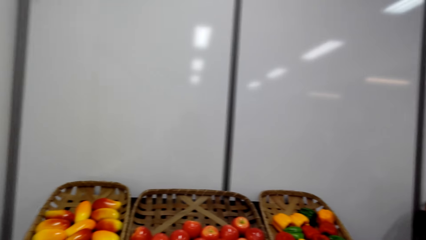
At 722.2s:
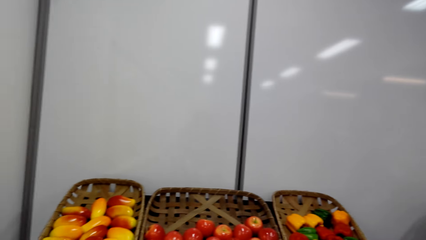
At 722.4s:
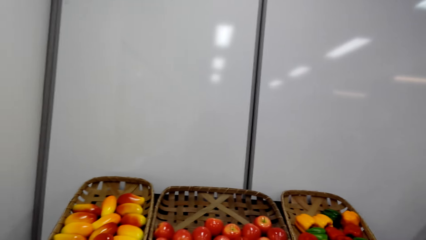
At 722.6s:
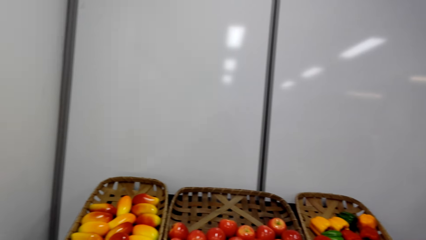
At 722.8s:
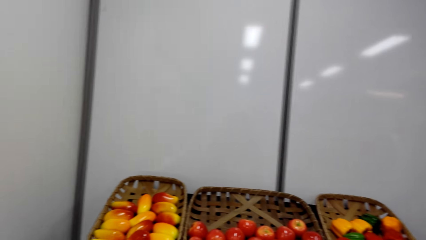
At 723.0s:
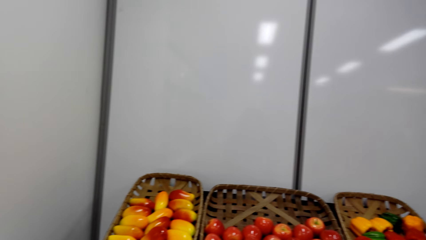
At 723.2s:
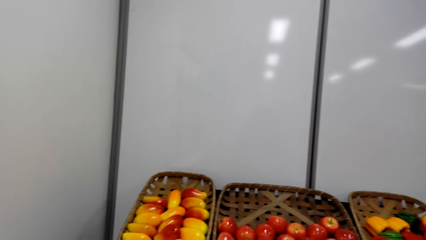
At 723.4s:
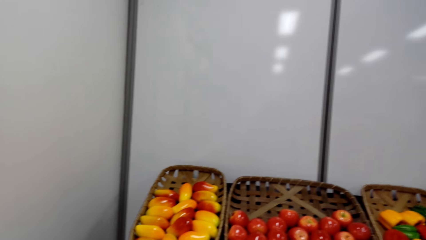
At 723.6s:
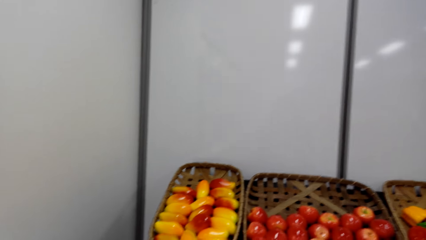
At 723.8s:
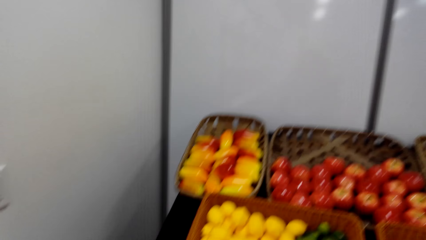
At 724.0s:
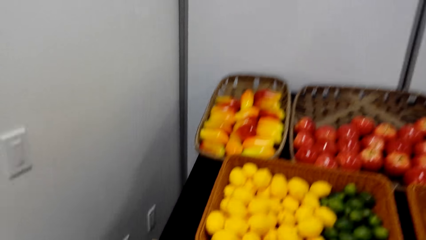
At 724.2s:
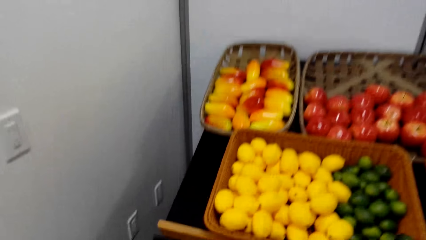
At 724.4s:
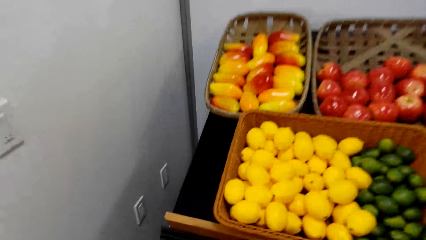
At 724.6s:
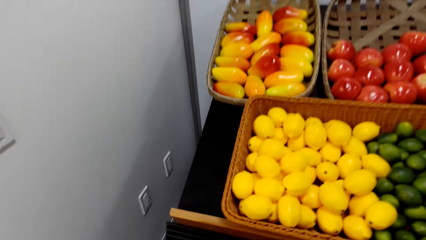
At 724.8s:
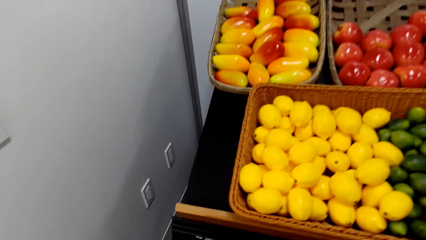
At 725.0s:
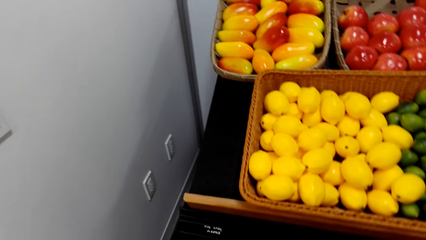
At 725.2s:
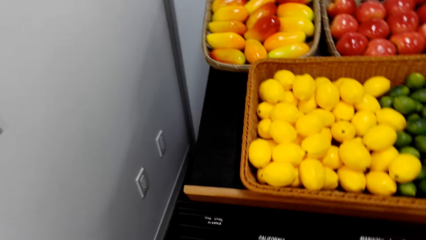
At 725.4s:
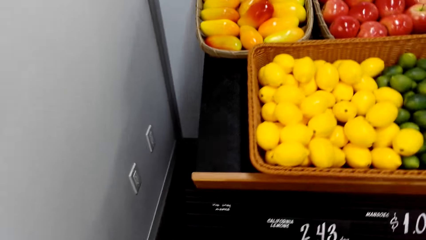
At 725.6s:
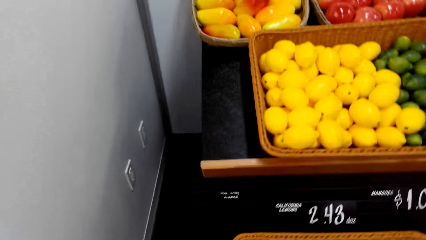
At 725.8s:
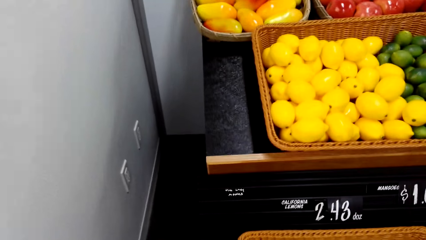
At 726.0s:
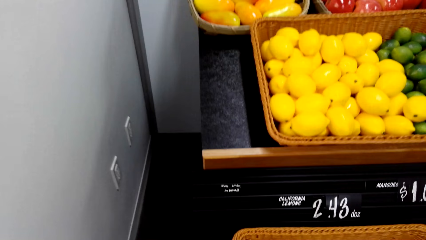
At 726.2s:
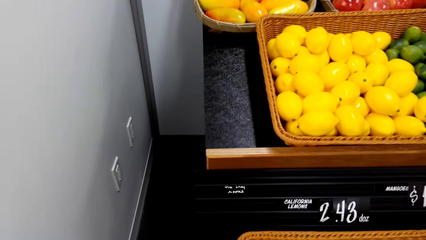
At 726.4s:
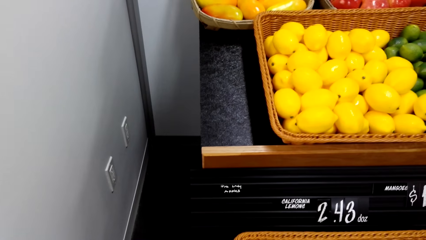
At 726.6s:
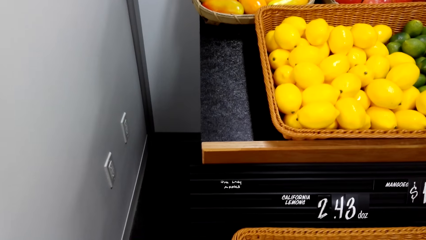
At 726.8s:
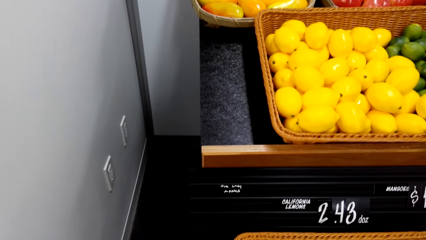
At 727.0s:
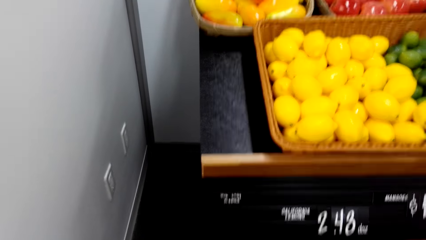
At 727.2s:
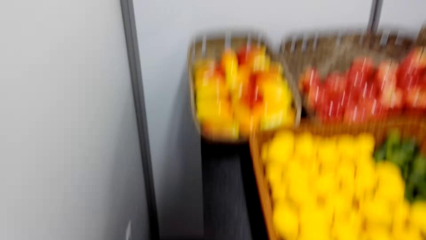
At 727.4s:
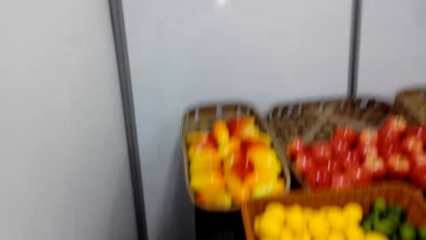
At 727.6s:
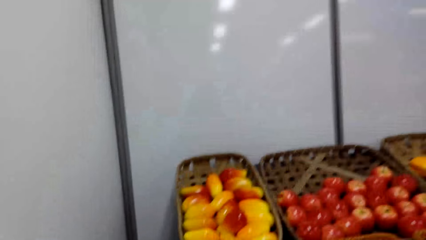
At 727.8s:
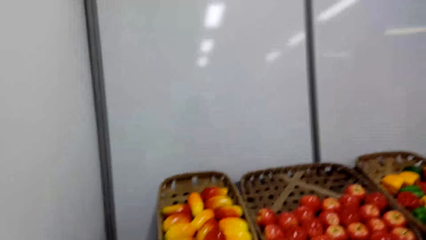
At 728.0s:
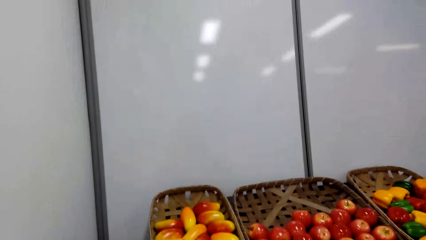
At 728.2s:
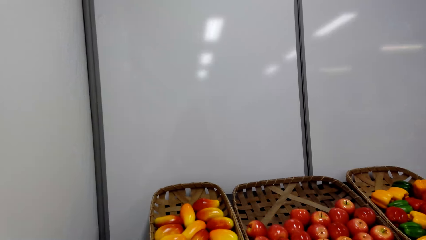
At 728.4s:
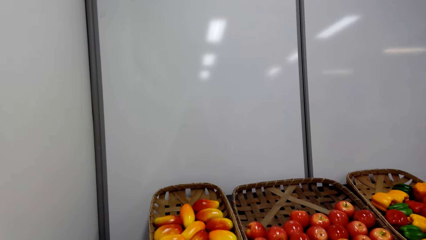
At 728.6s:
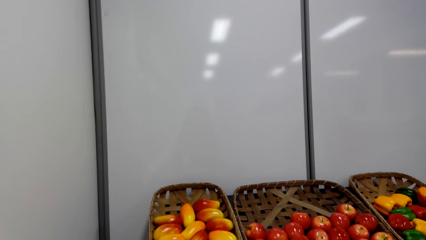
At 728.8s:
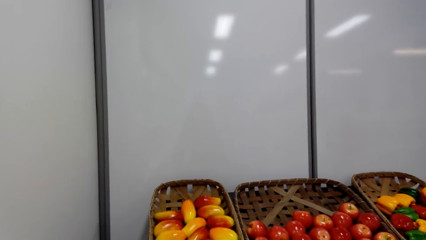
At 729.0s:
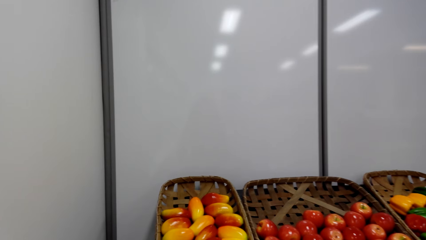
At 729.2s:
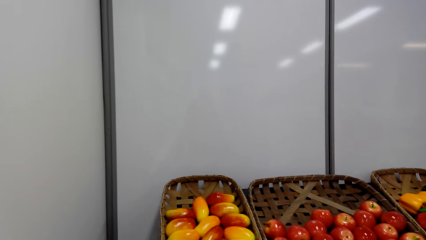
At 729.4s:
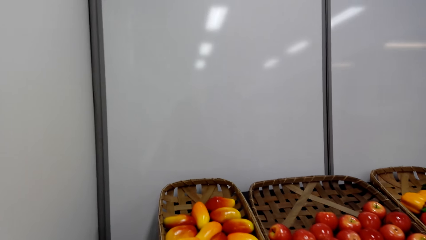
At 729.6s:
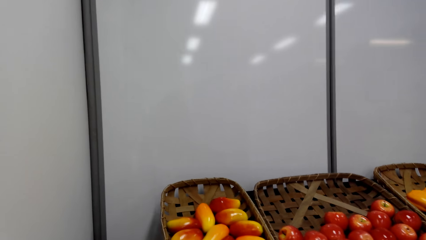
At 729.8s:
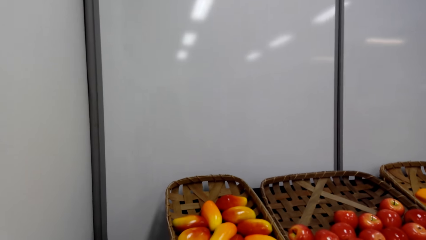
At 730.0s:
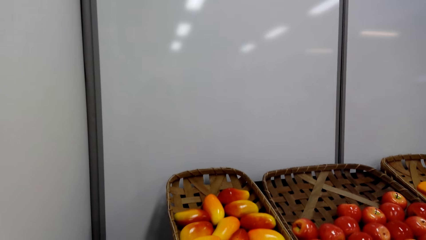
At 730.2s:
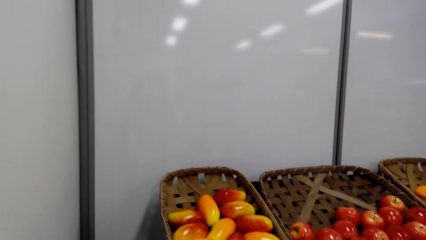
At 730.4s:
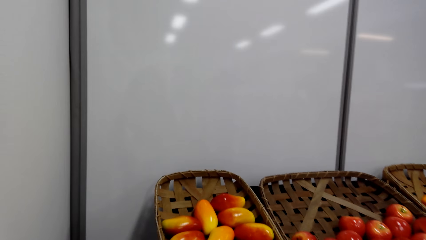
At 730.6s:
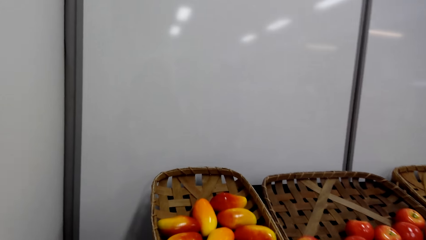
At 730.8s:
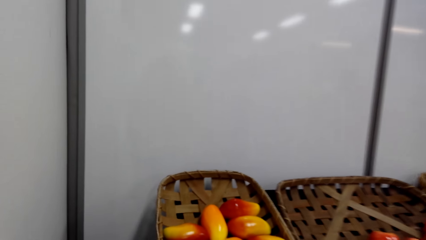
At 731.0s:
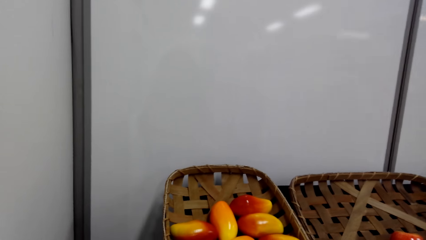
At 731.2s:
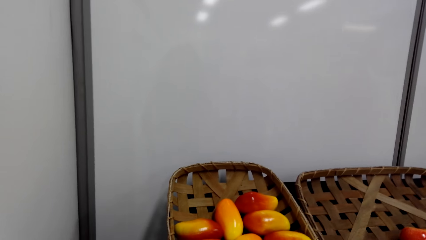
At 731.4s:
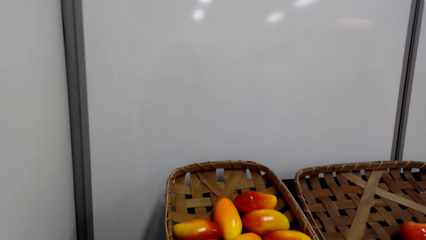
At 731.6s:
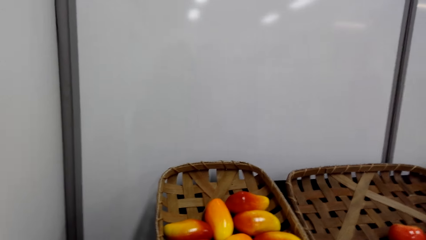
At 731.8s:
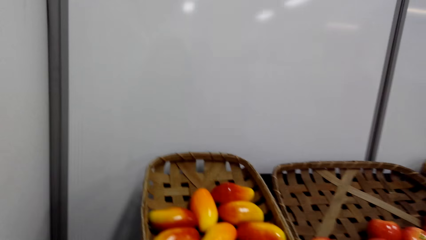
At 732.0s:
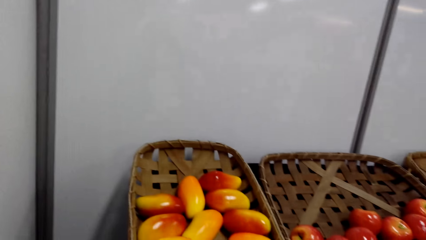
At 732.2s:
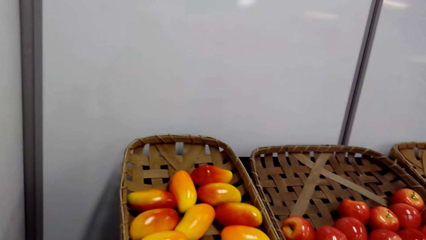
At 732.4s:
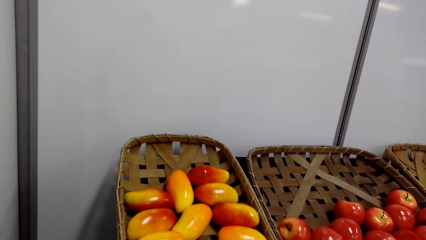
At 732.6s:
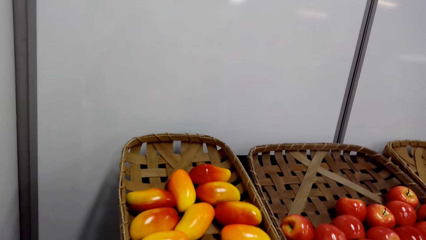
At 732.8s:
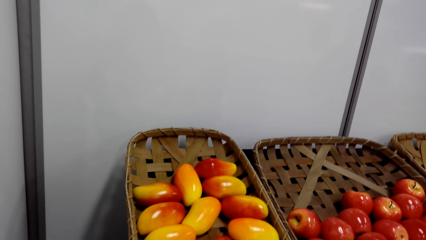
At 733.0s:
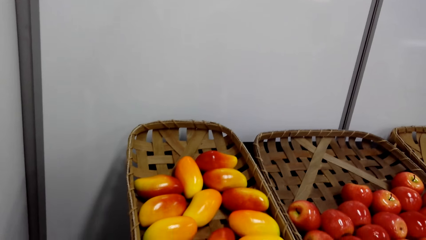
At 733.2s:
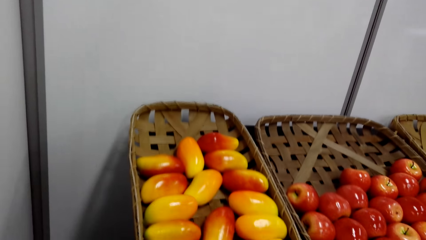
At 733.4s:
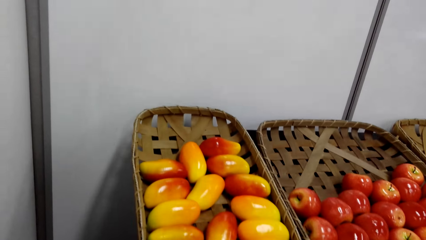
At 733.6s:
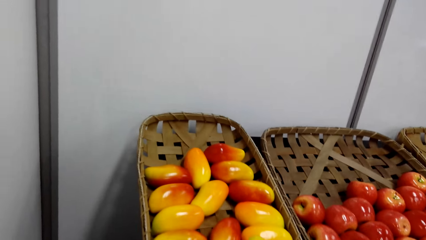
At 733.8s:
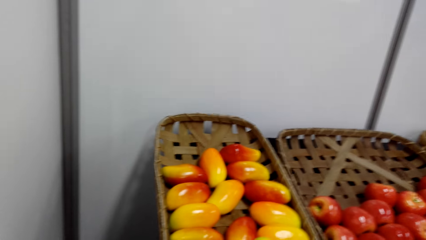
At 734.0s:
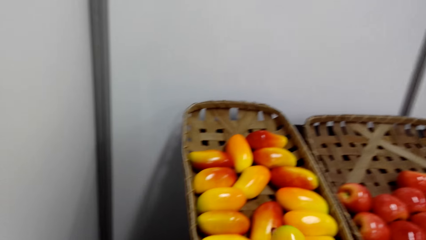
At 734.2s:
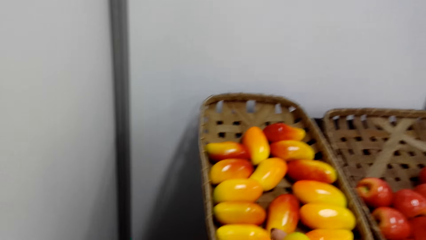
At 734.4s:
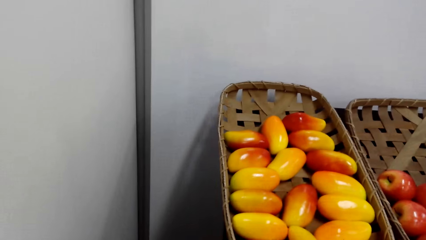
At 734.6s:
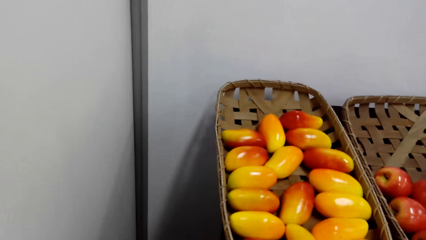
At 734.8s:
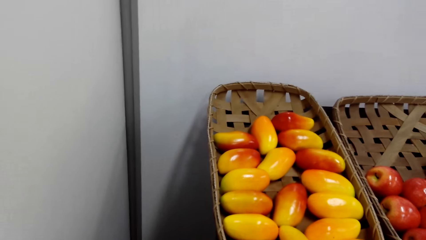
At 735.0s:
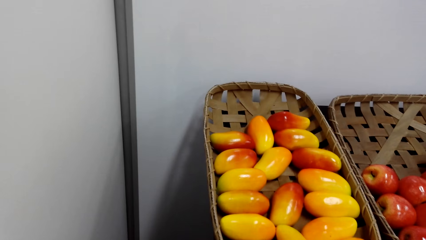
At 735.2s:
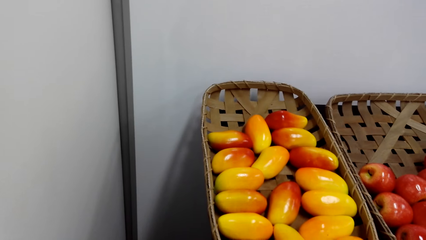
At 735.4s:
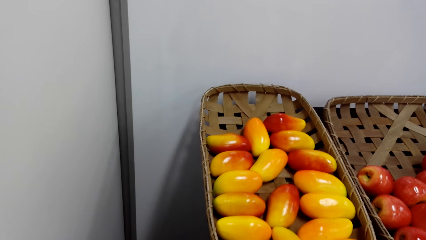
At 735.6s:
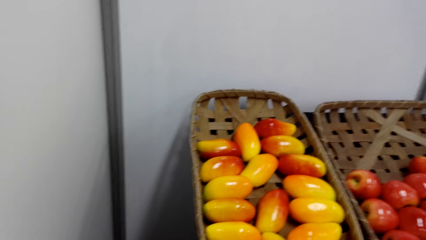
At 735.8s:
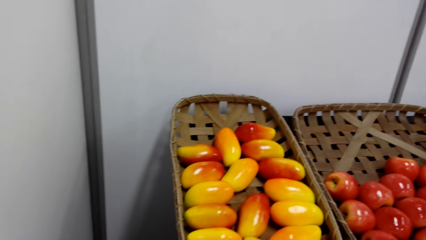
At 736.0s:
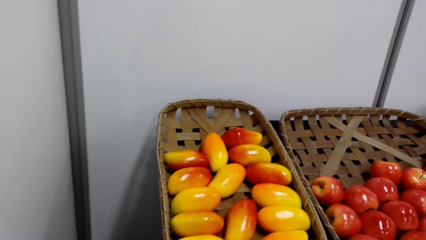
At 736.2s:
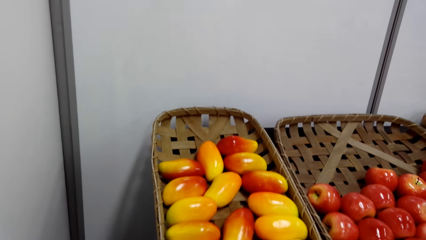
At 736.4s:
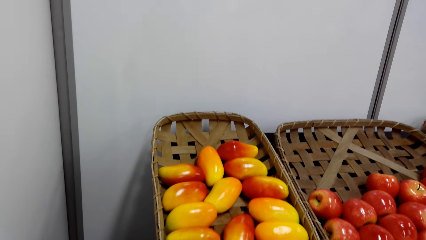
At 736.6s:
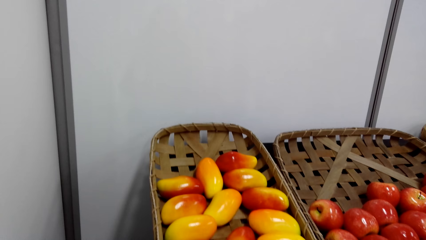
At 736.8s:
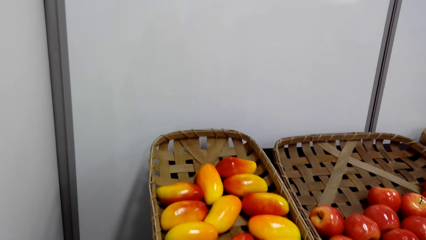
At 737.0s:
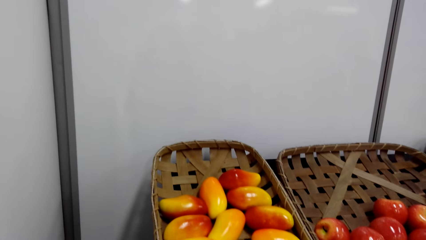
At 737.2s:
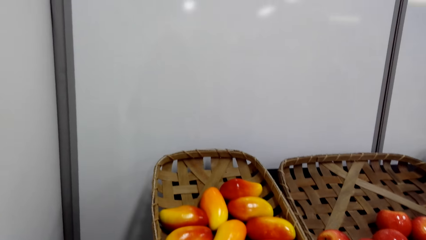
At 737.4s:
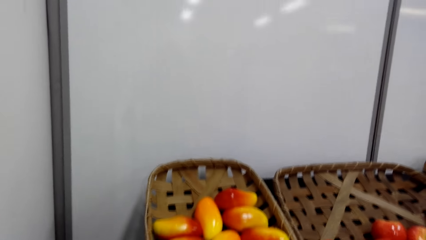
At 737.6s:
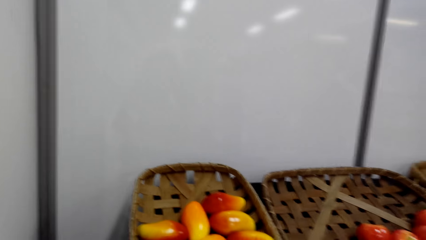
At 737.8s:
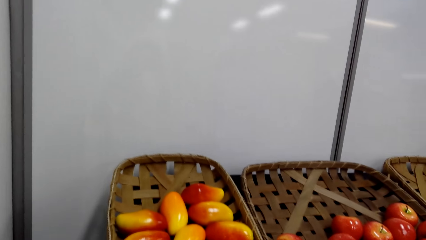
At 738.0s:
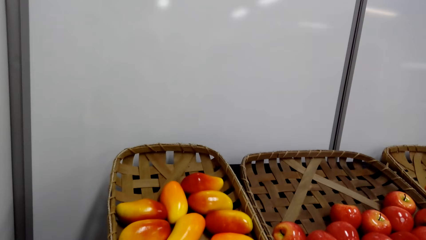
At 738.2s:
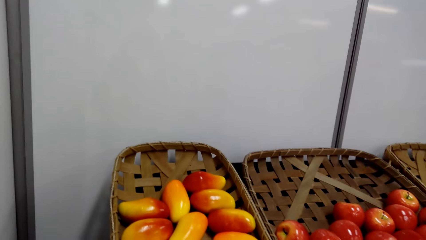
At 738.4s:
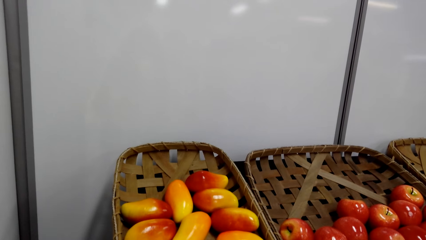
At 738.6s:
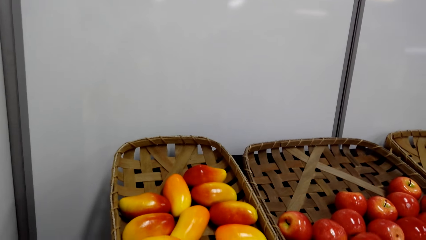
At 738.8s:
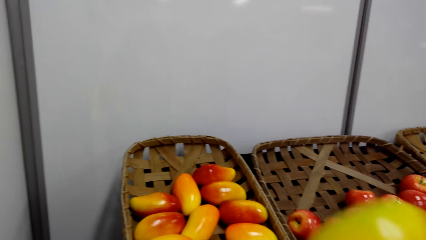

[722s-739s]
The camera wearer looks around. They shop around the grocery area in the supermarket. They look at the mangoes.
